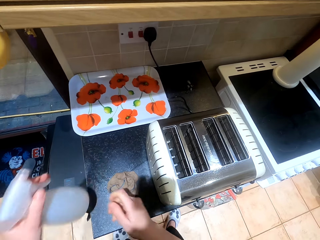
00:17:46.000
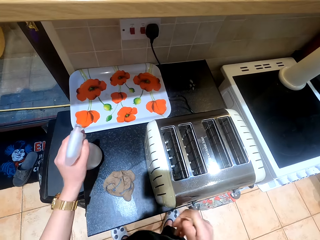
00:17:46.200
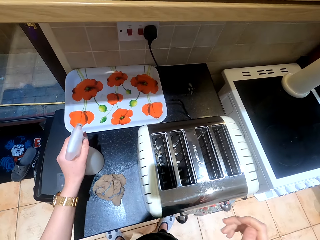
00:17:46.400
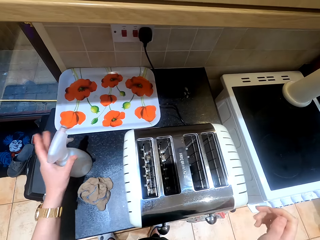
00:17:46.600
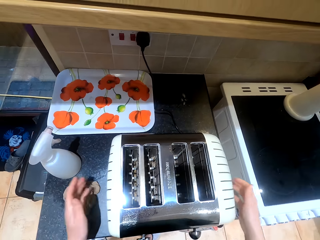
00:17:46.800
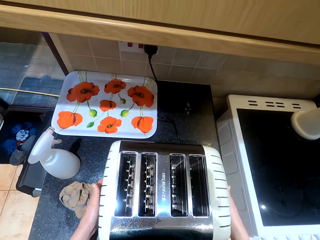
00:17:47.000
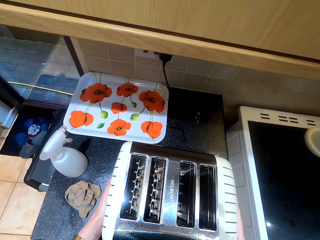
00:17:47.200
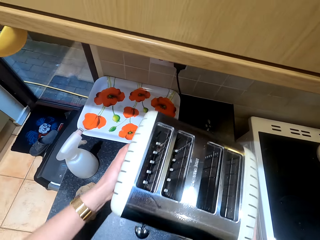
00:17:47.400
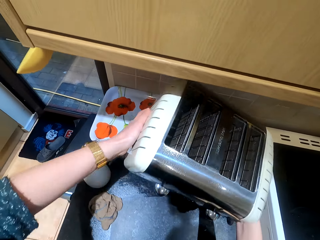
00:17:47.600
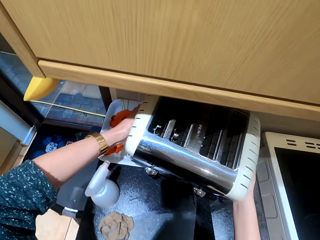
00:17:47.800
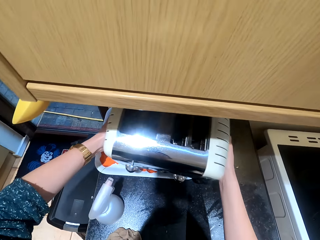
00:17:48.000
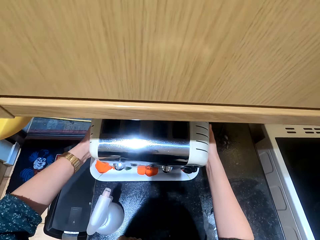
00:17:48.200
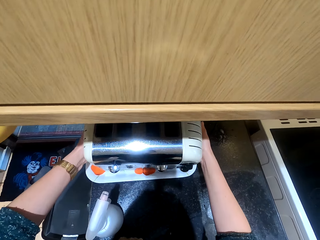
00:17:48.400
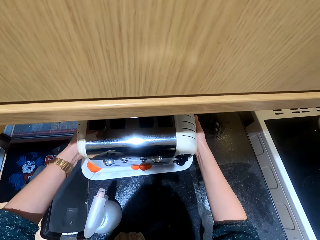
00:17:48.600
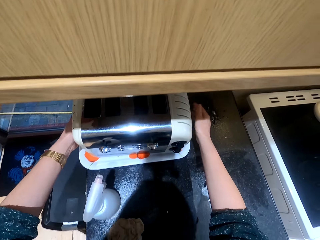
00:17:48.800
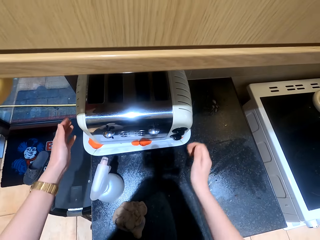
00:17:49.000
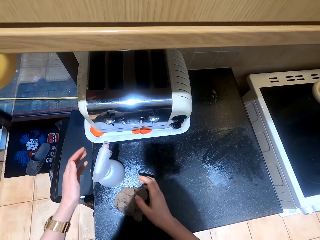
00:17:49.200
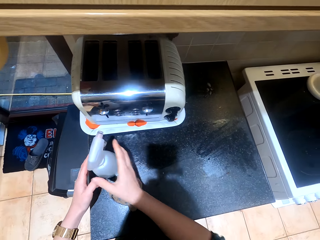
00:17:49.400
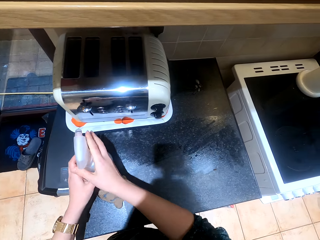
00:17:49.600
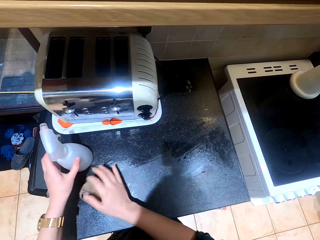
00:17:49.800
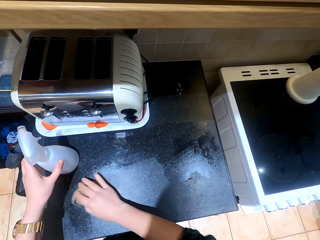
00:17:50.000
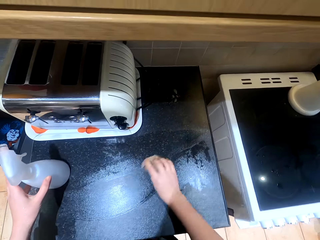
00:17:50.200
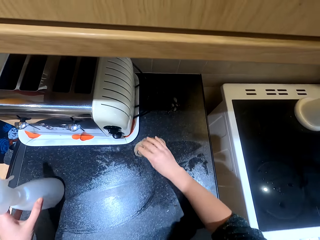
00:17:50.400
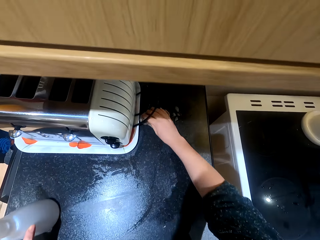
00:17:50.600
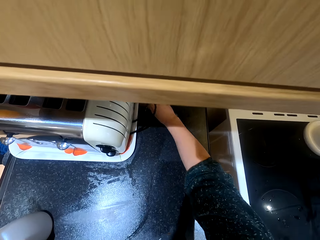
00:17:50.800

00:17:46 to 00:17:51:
The camera wearer puts the sprayer bottle on the counter. They put the toaster on the tray. They wipe the counter with the cloth.

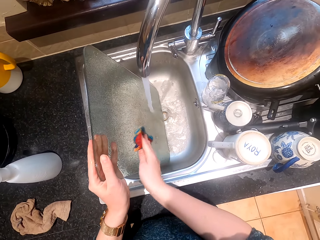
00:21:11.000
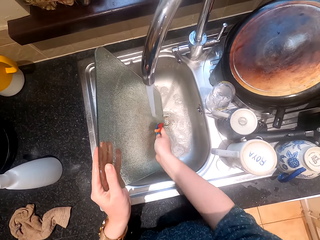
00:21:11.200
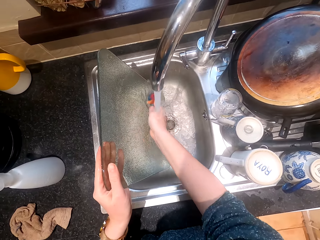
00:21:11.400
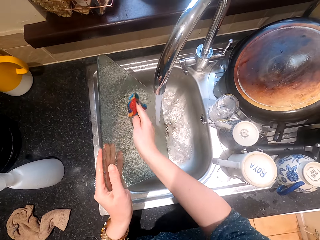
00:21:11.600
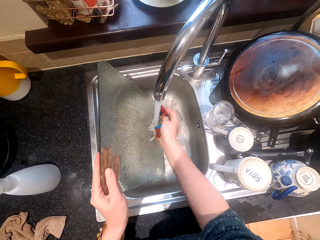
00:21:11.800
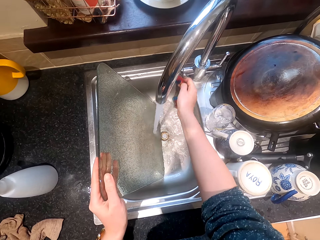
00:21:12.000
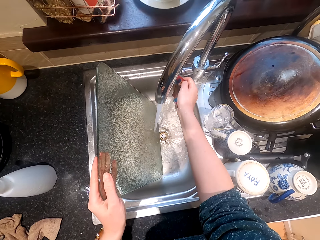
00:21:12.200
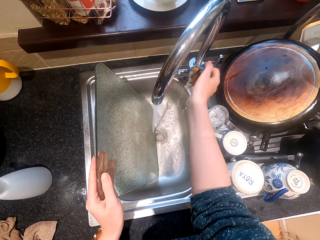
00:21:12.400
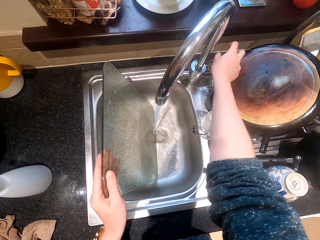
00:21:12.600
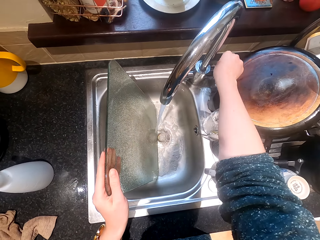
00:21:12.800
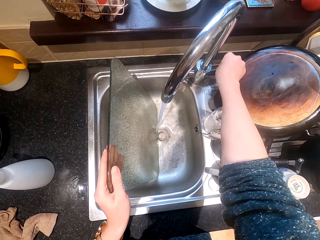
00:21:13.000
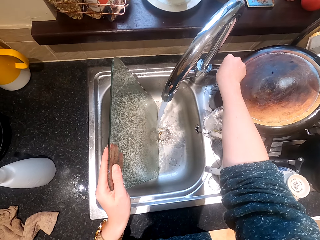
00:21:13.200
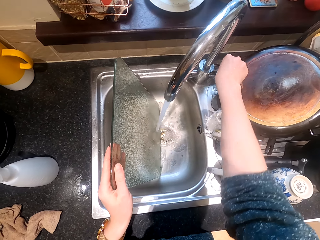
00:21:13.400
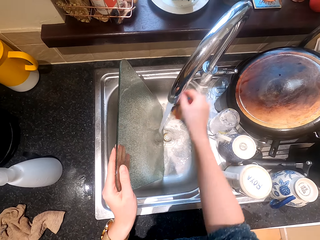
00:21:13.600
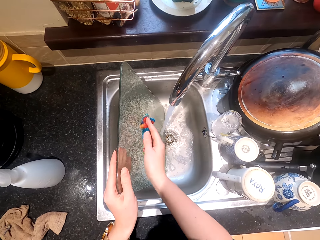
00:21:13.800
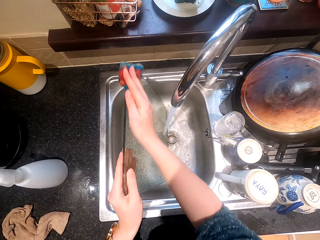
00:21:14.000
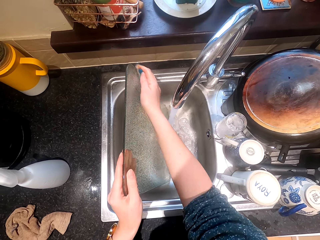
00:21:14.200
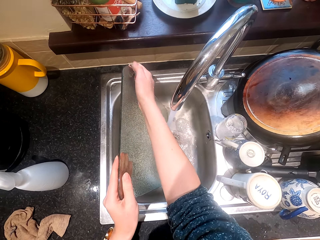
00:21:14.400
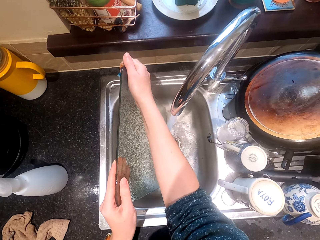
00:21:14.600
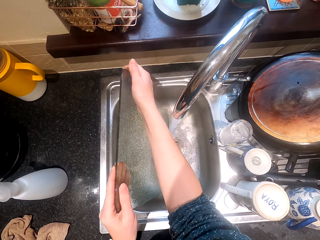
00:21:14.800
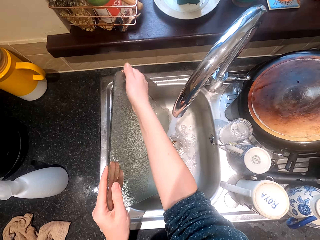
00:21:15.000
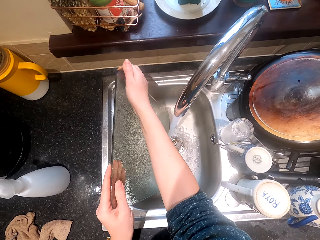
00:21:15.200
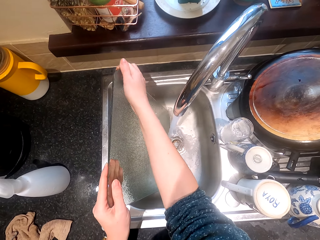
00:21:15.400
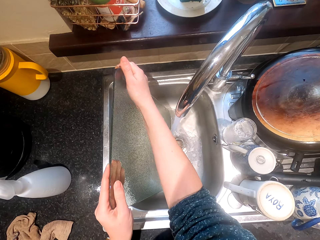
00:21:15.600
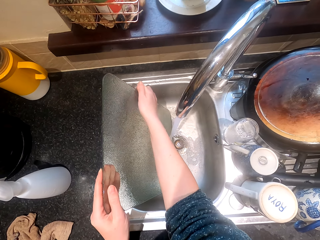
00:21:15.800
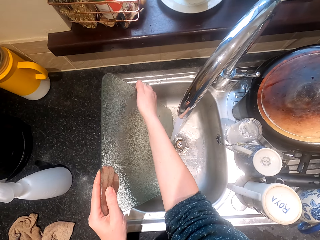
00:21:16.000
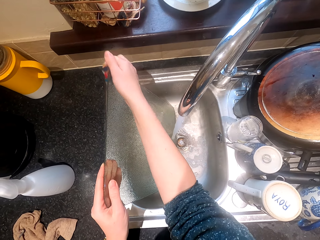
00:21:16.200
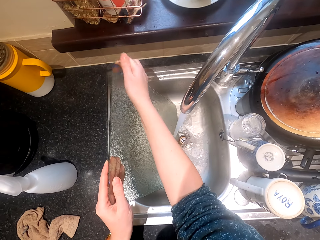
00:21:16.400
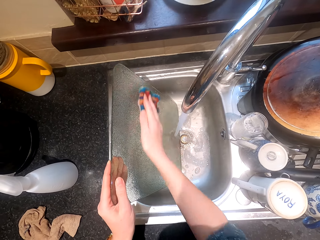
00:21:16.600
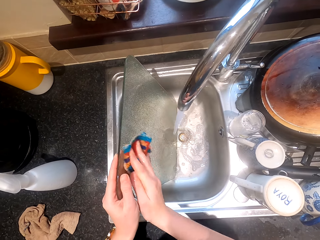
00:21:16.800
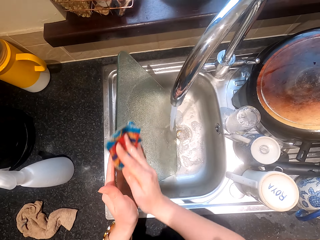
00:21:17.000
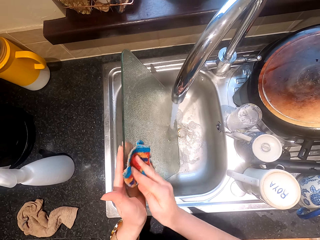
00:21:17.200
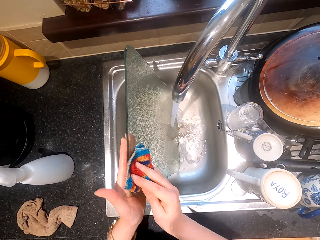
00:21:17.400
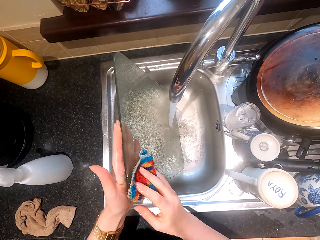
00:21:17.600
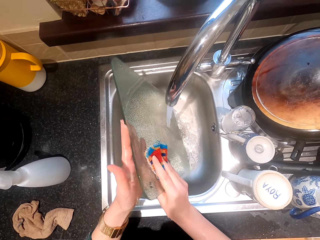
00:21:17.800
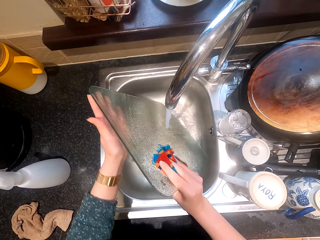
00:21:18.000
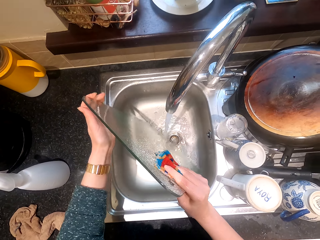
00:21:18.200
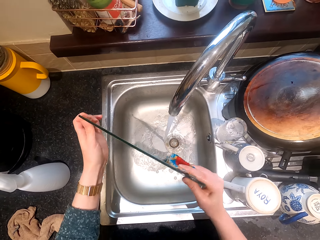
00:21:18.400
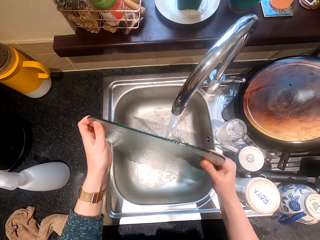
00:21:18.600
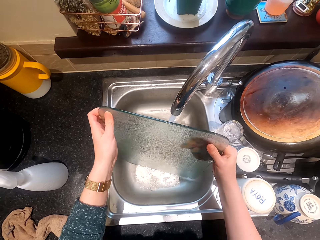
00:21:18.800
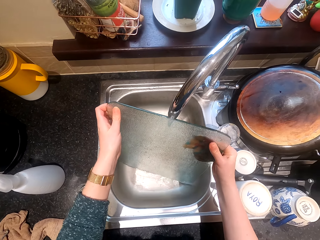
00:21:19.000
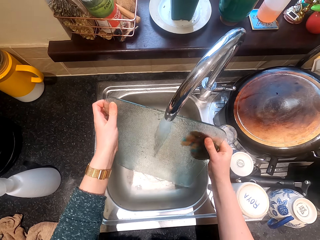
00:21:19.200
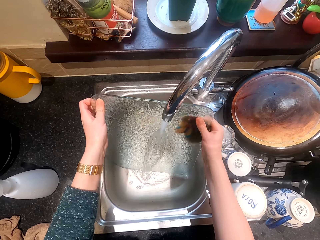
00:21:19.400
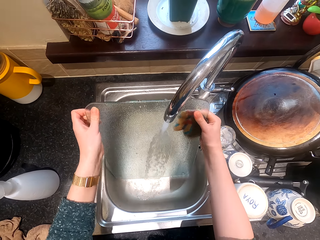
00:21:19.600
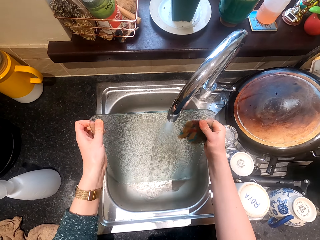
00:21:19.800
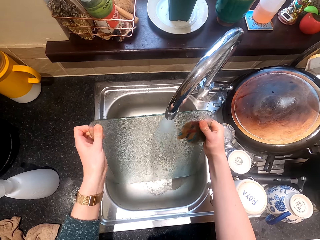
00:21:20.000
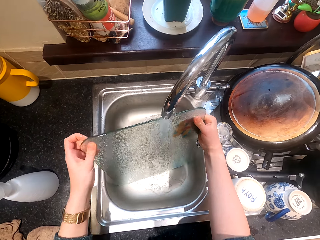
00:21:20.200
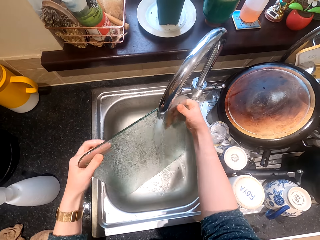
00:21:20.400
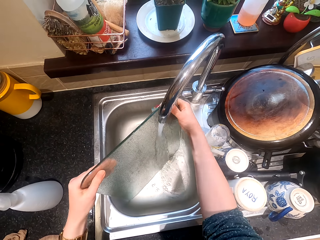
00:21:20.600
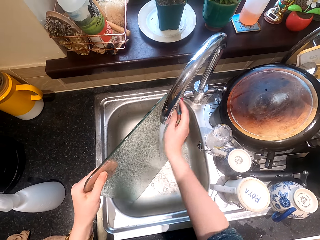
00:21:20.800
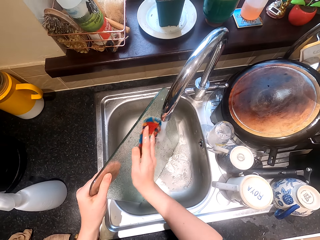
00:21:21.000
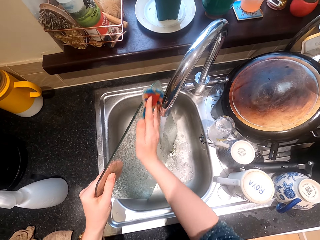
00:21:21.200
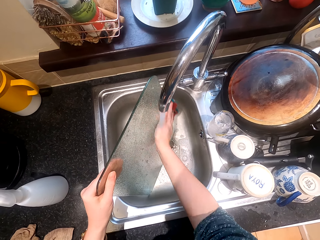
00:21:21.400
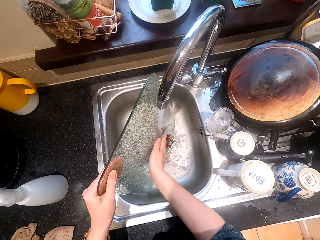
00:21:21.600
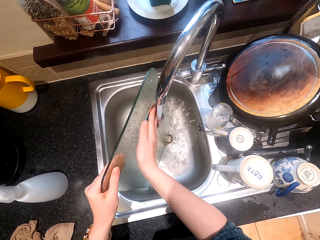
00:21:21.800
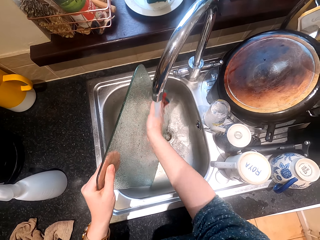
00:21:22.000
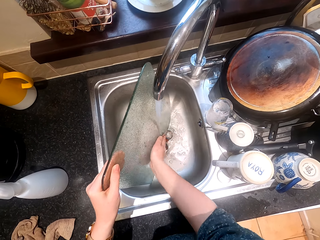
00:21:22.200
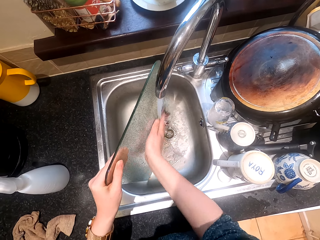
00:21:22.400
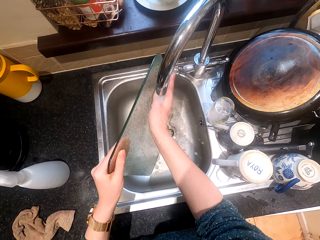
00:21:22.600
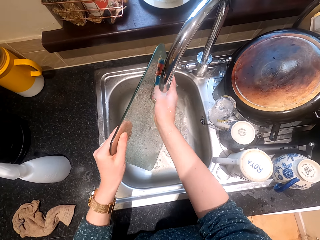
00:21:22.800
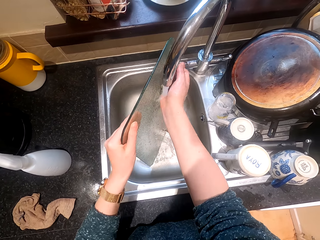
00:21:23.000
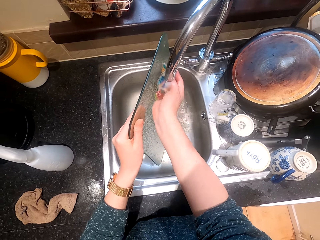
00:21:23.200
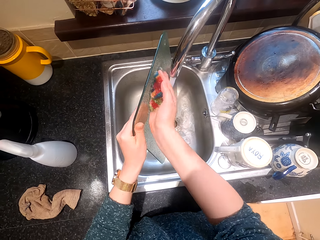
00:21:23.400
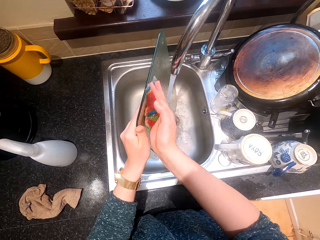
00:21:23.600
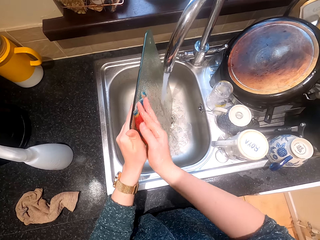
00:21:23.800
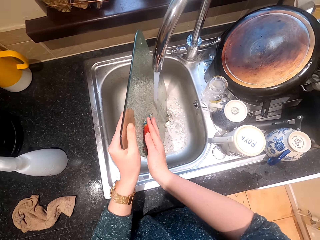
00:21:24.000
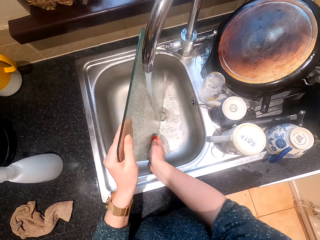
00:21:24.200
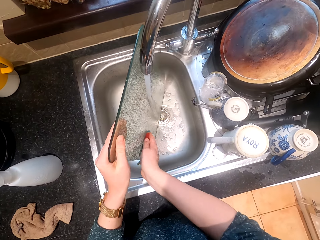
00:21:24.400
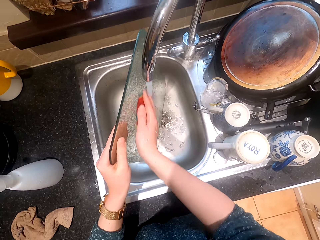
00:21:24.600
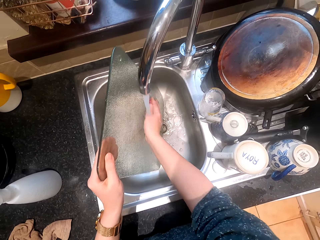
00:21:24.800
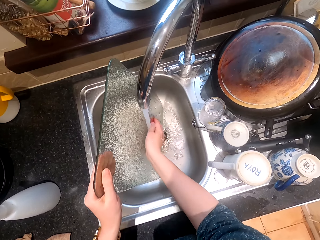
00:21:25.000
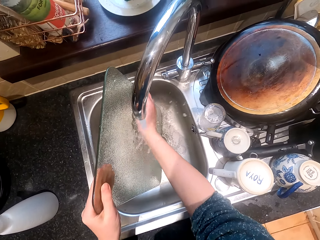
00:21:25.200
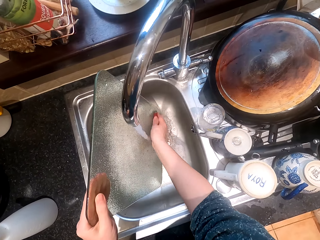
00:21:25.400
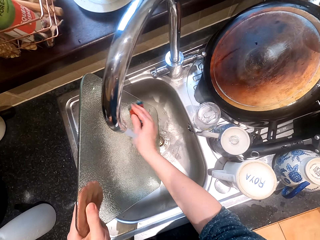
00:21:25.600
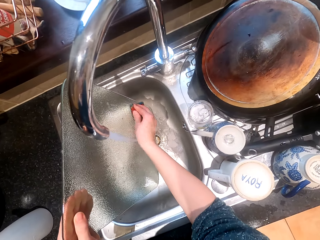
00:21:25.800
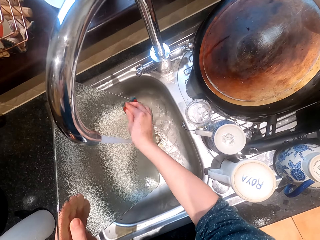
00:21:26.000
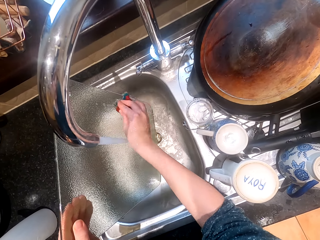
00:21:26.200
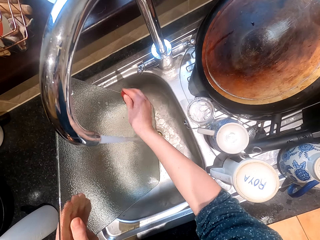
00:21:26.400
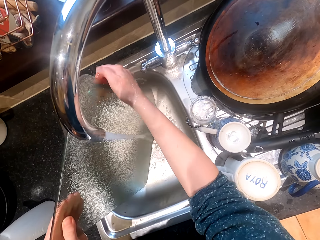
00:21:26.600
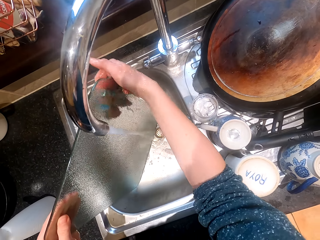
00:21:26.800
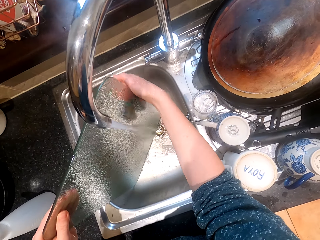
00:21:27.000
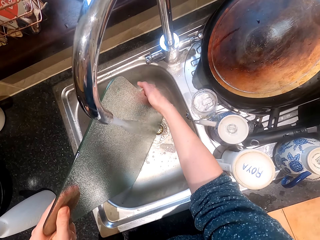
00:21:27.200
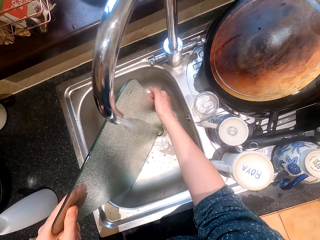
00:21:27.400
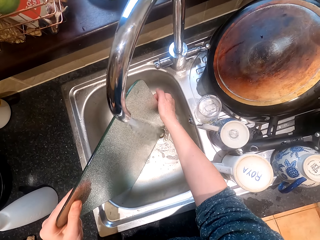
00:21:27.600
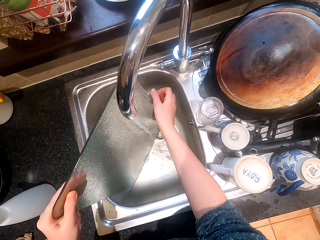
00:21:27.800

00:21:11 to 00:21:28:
The camera wearer regulates the tap. They wash the glass pane. They hold the tap. They clean the chopping board.
